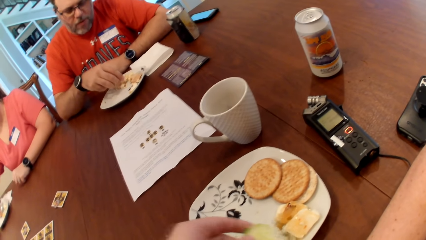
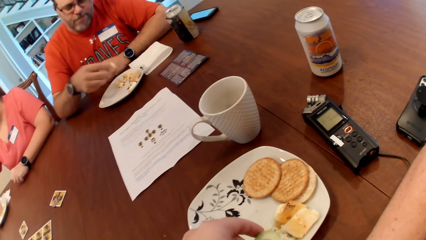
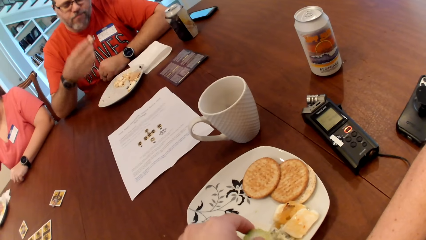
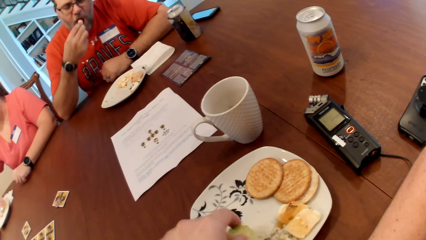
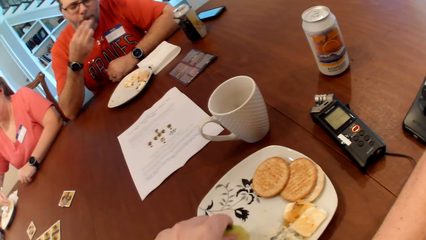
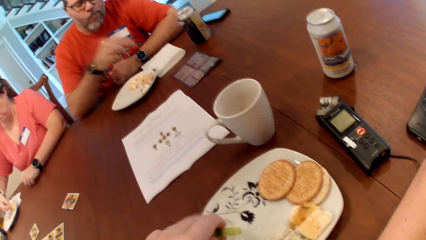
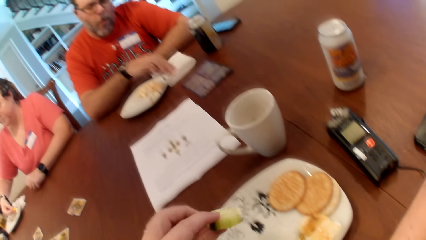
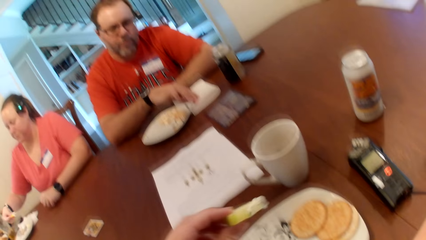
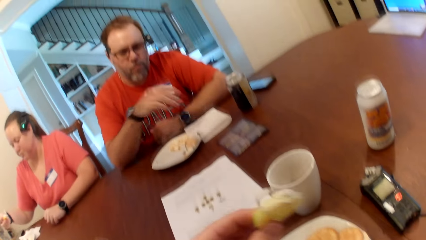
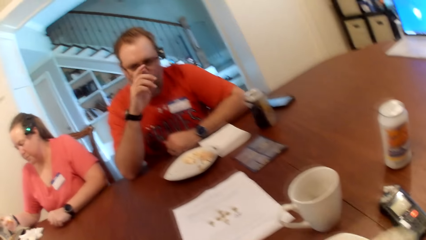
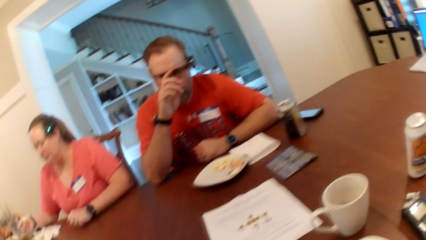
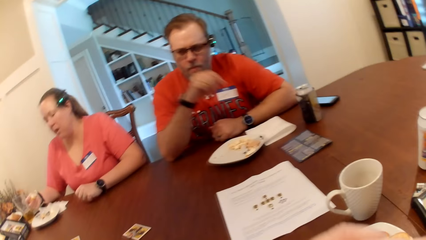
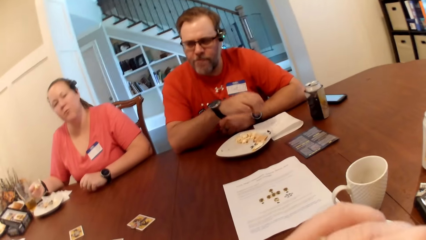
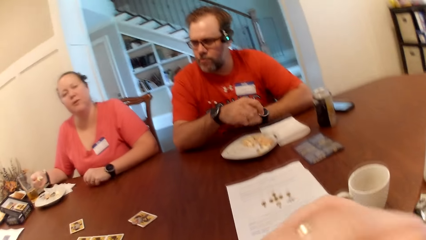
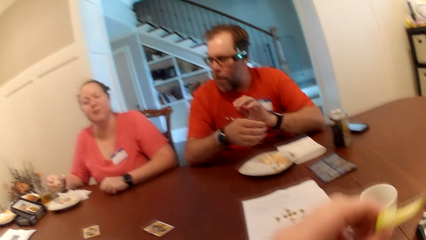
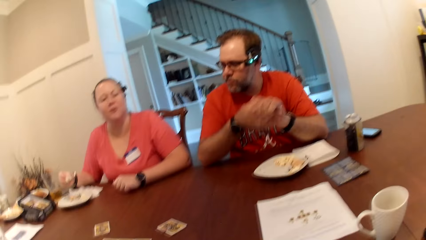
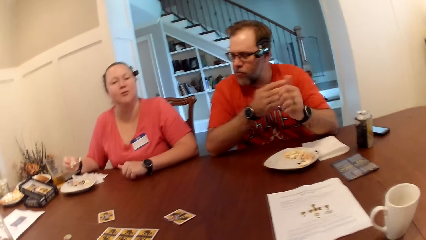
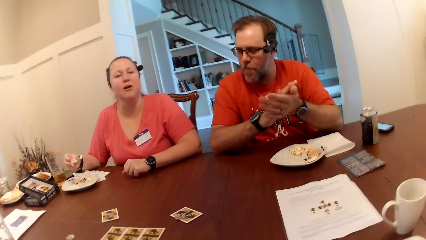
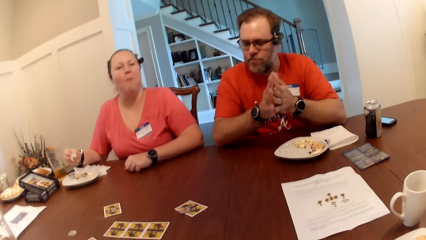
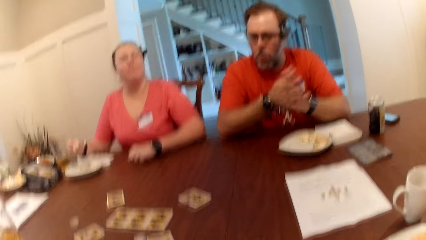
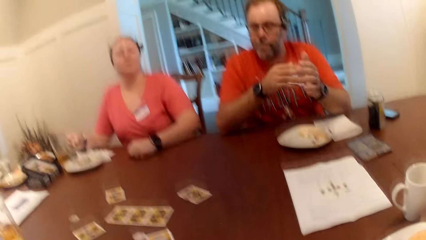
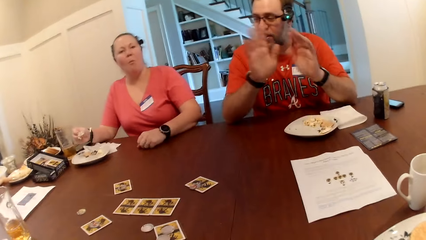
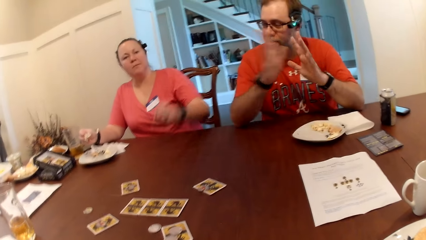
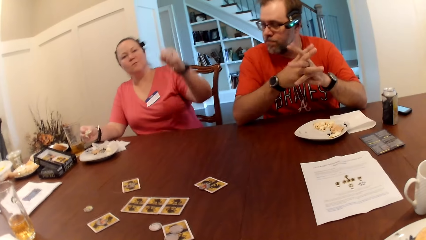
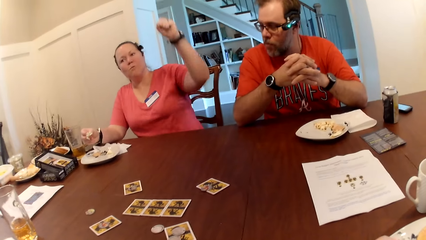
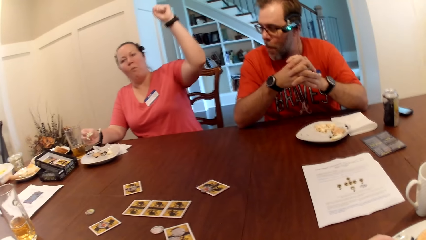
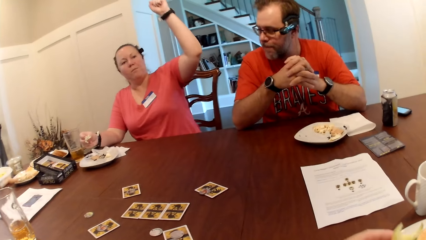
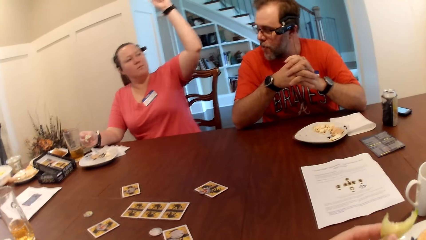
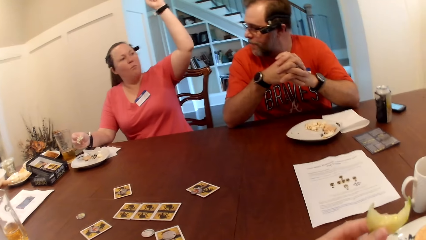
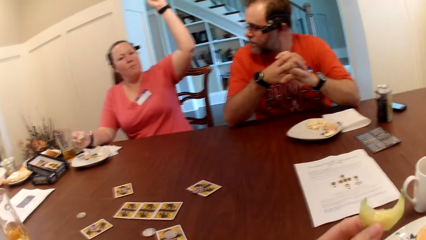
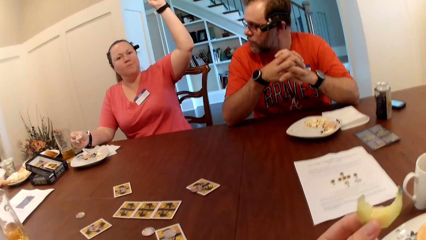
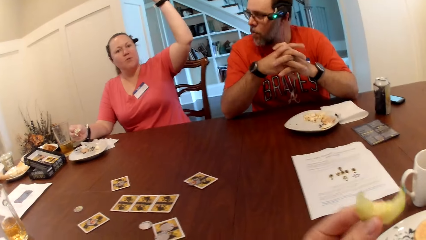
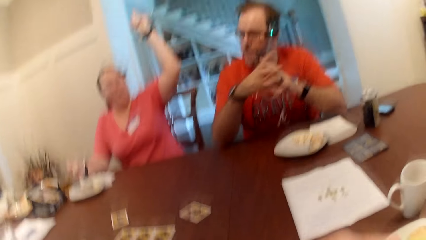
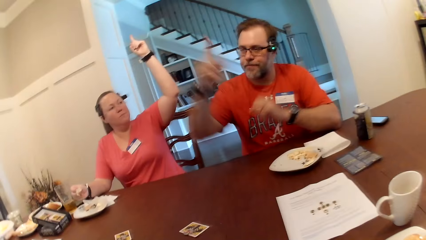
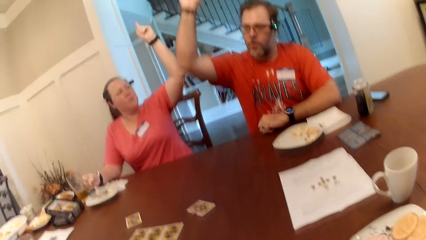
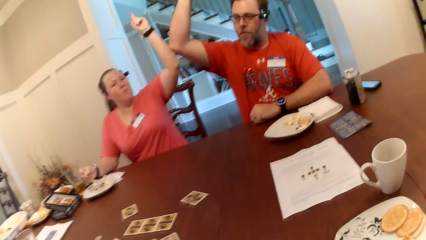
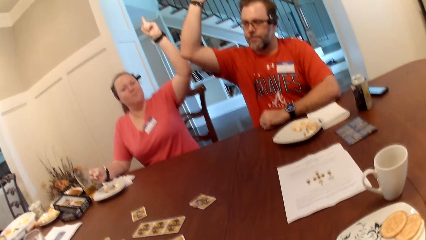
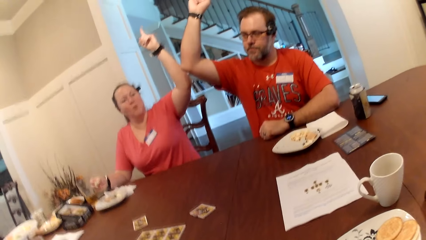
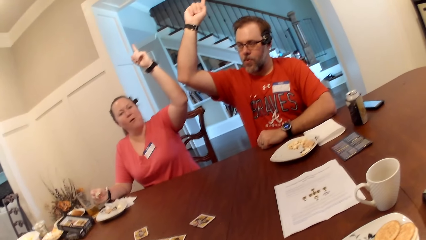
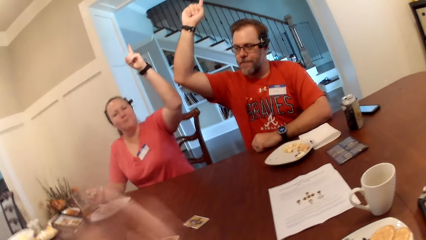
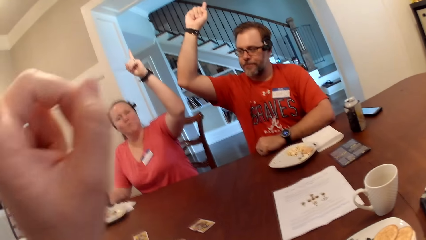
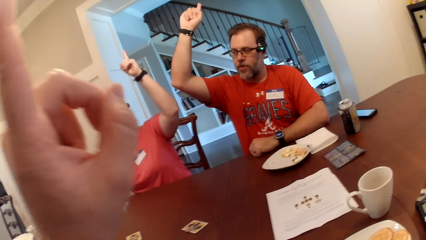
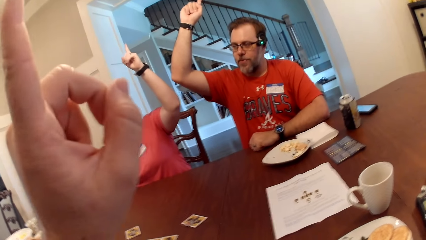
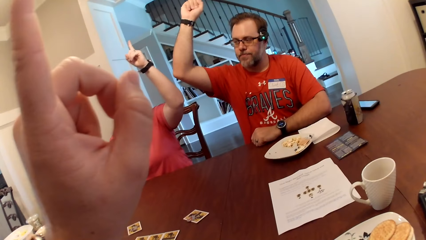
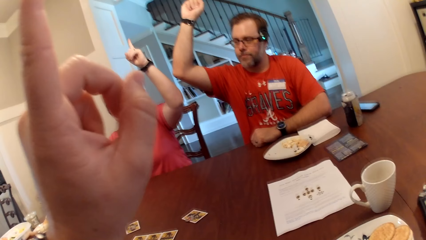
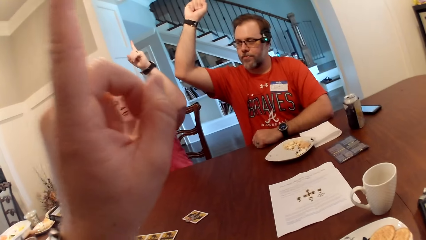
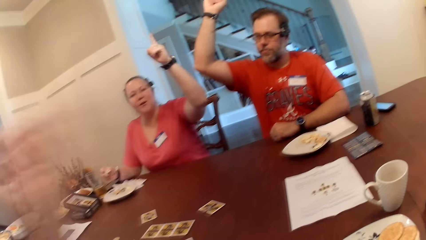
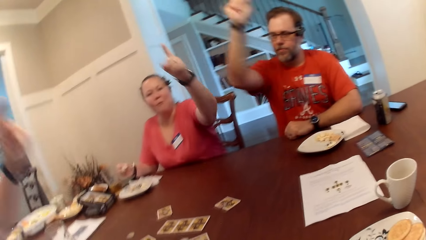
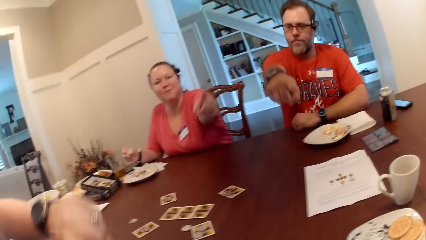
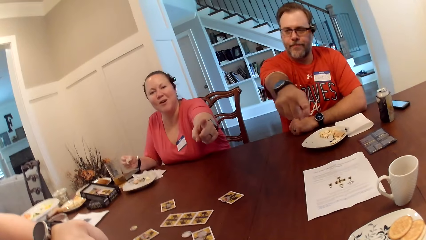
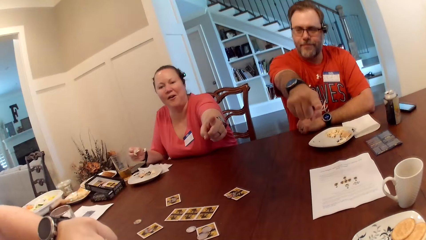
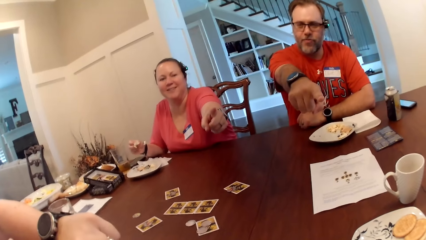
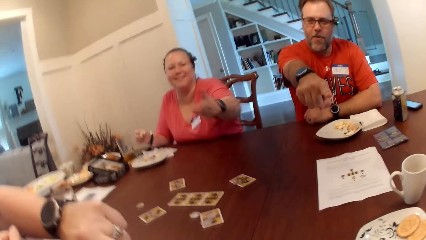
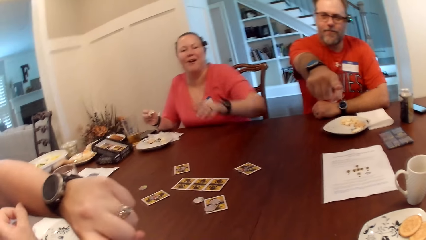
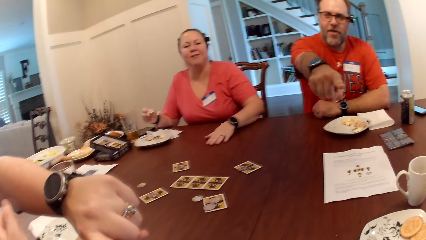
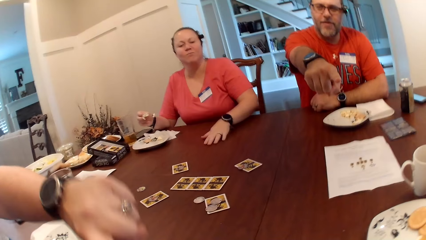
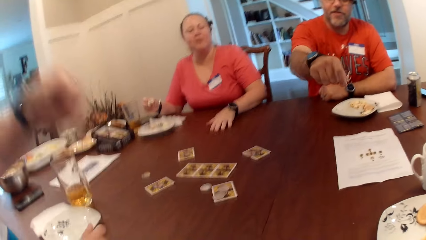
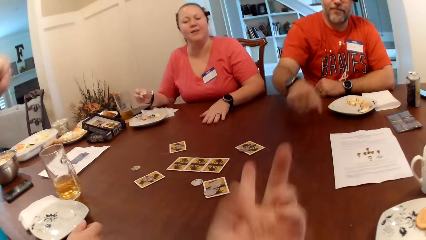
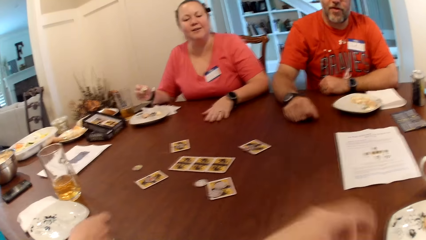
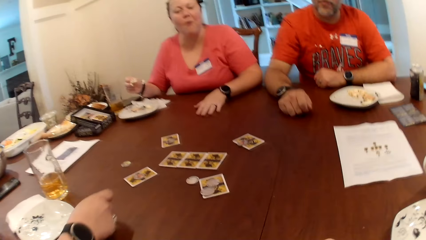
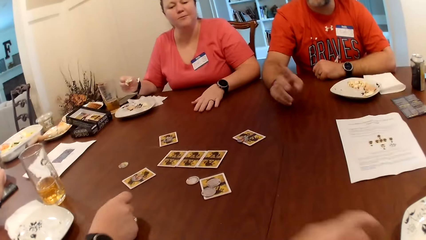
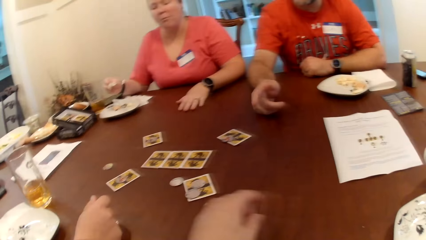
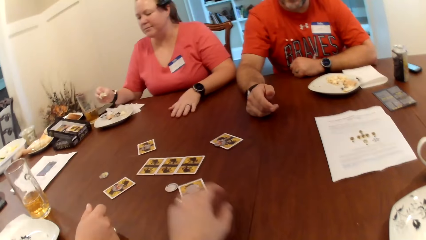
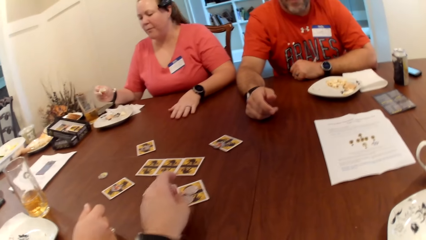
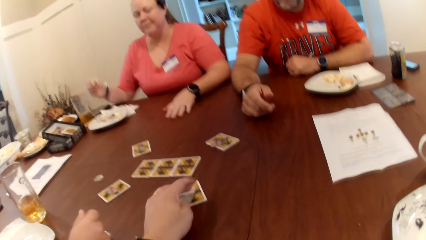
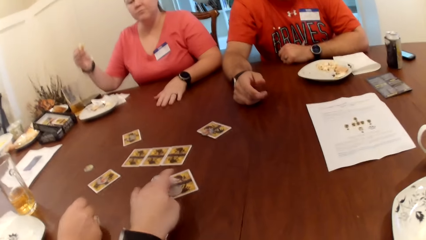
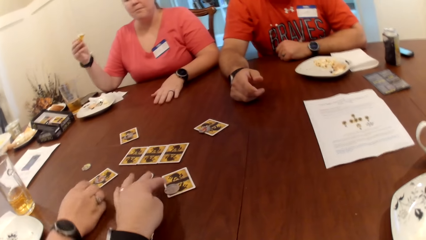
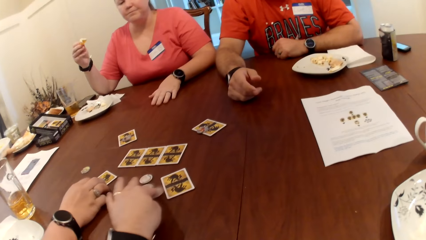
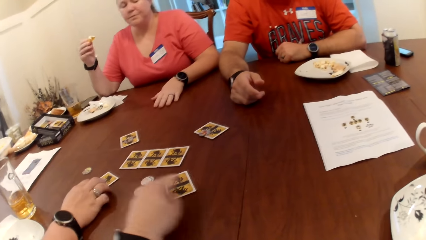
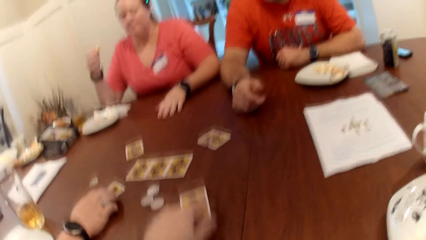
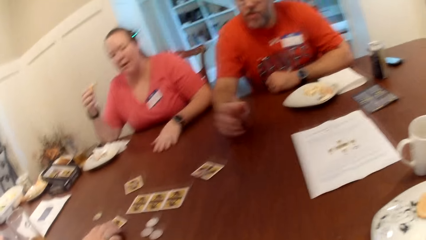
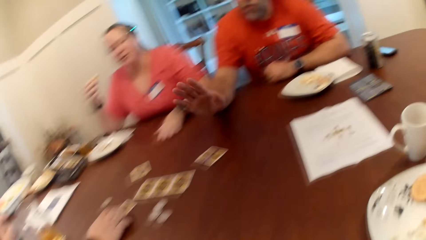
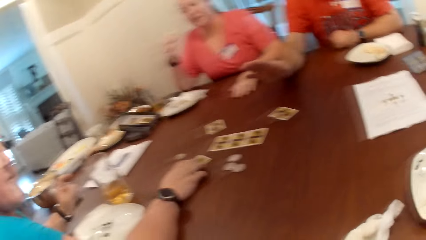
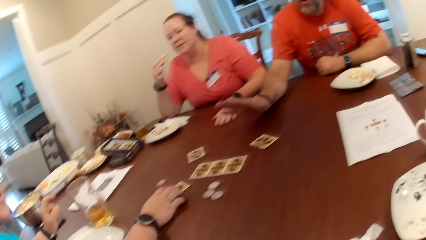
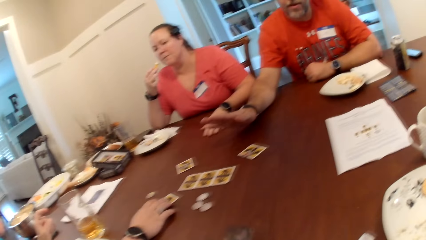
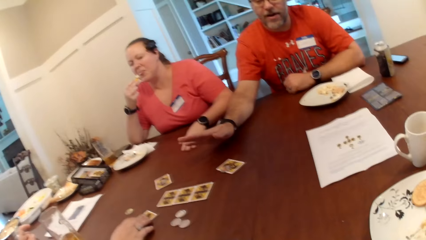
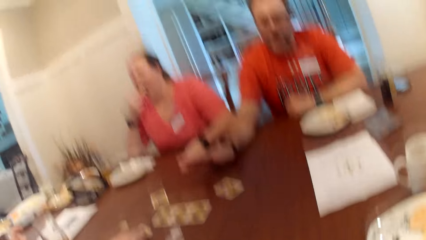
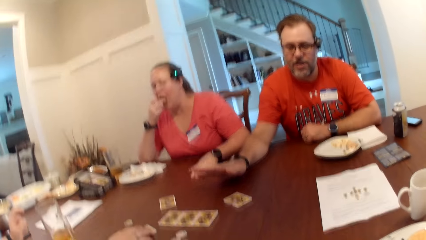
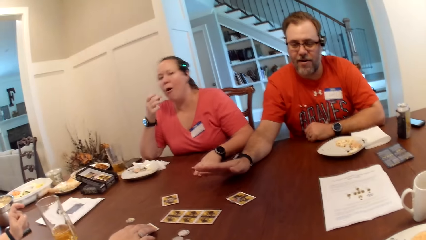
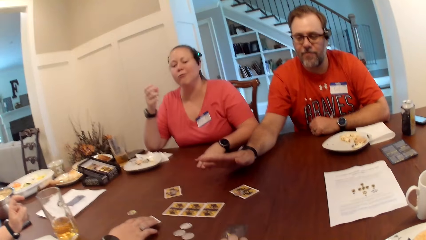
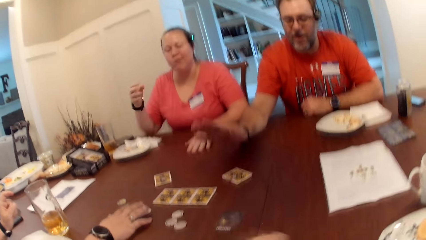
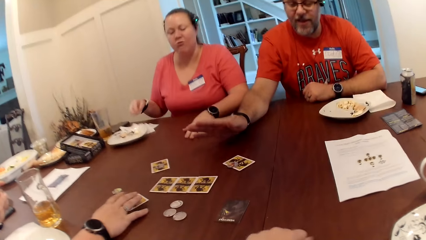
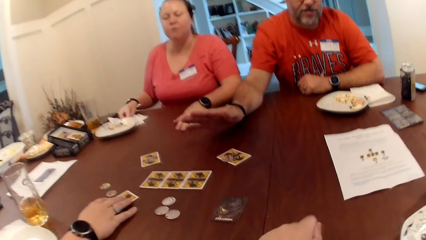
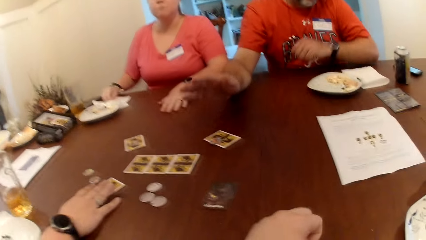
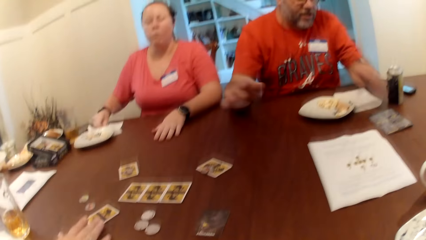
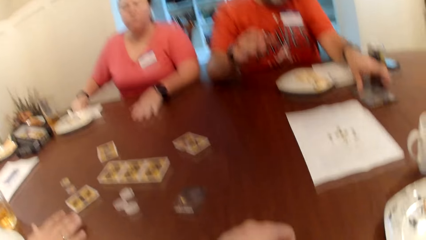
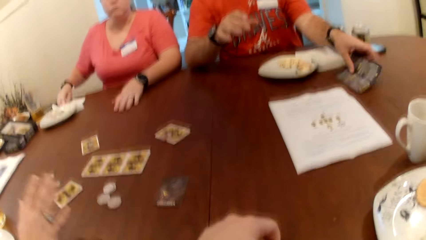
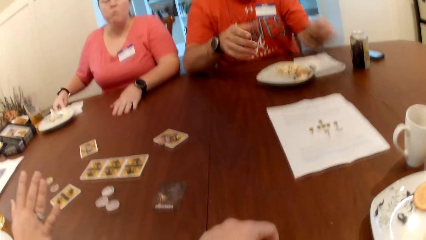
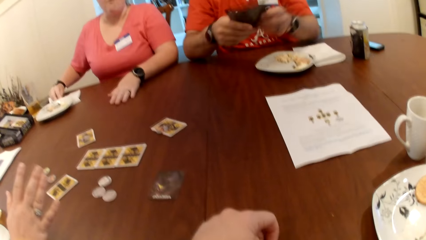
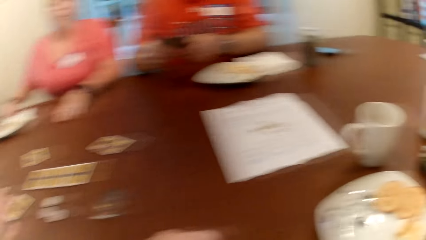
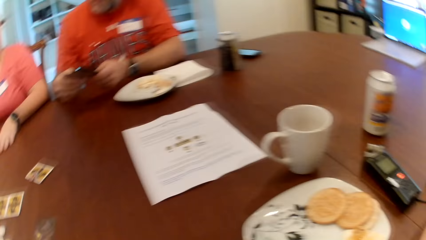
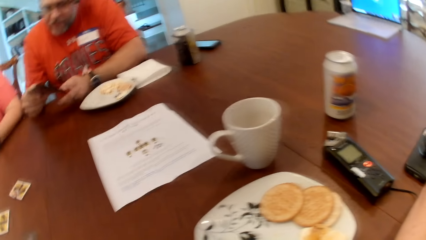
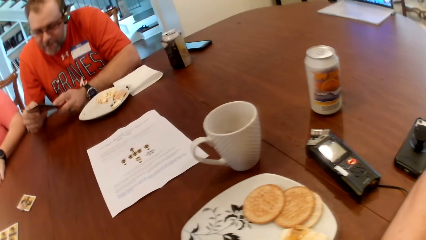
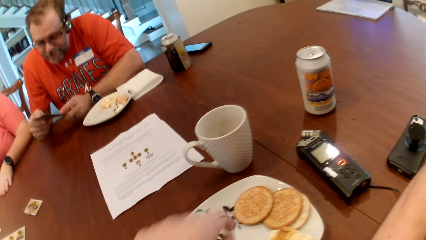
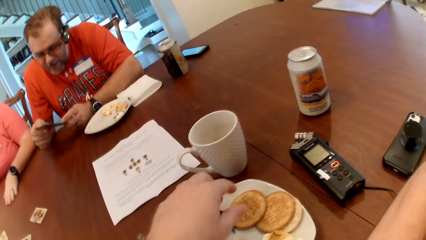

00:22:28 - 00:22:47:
The camera wearer looks around. A woman raises up her left hand. A man raises up his right hand. The camera wearer eats. He raises up his left hand. He points his hand with the man, the woman and another woman at each other. The first woman drops her left hand on the table. The man and the other woman drop their hands. The camera wearer drops his hand. He moves the game chip on the card on the table with his left hand. He picks playing cards from the table. He opens the card with his left hand on the table. Another man picks a pamphlet on the table with his left hand.
